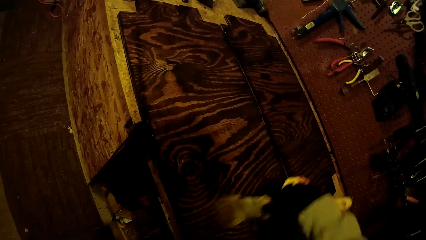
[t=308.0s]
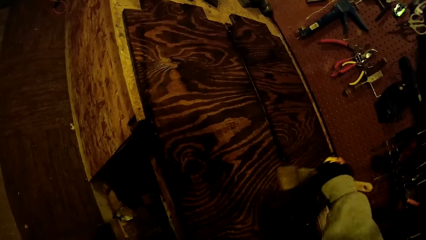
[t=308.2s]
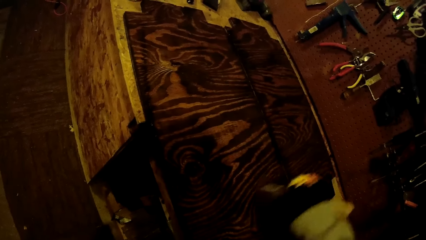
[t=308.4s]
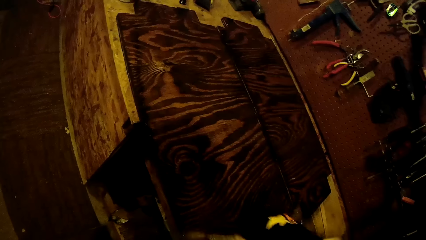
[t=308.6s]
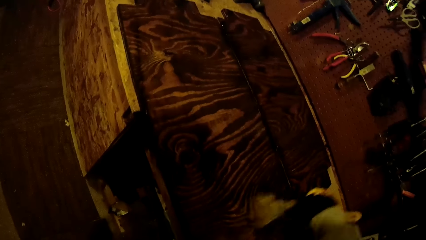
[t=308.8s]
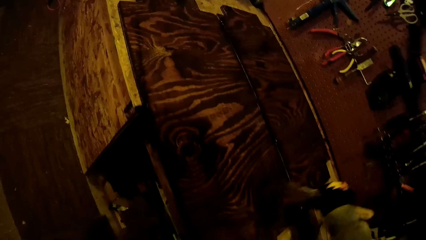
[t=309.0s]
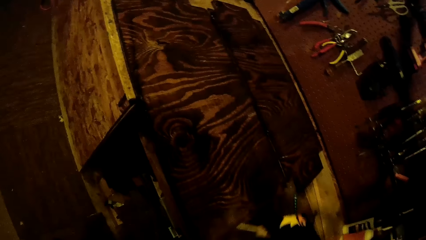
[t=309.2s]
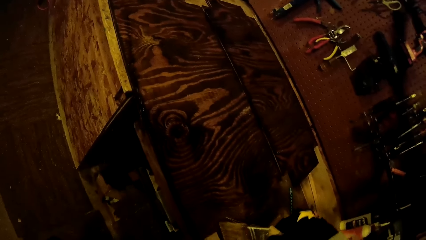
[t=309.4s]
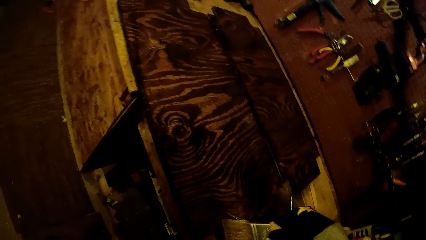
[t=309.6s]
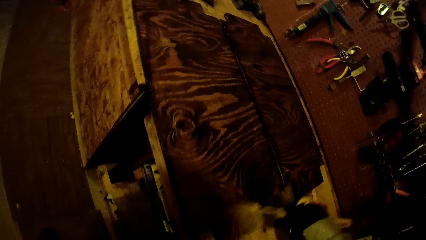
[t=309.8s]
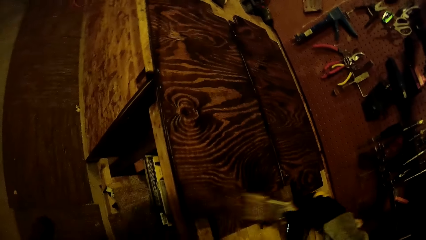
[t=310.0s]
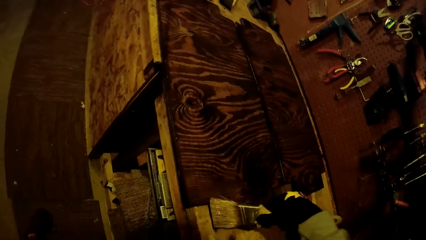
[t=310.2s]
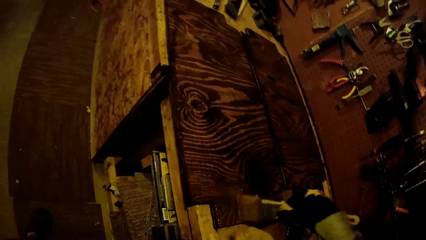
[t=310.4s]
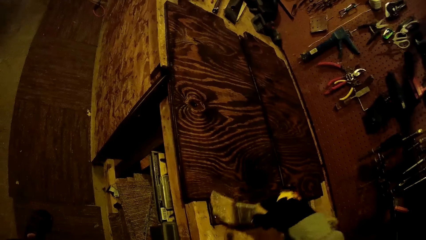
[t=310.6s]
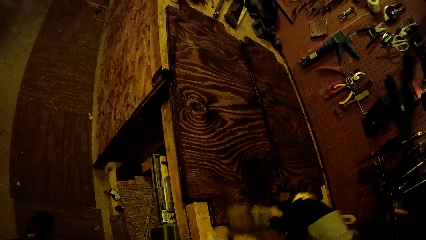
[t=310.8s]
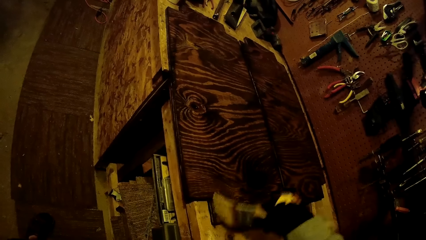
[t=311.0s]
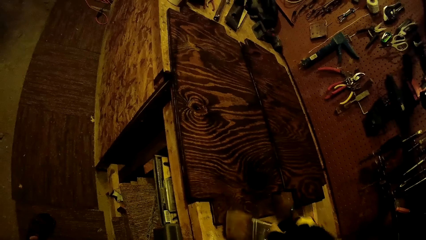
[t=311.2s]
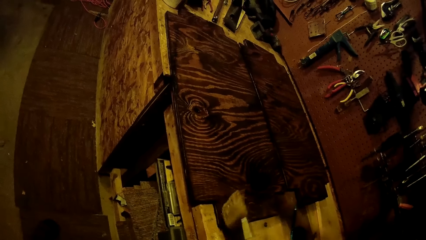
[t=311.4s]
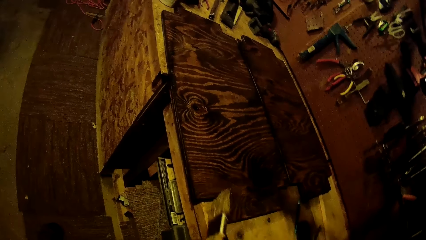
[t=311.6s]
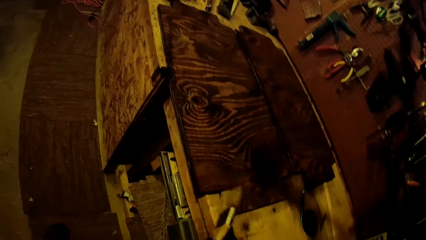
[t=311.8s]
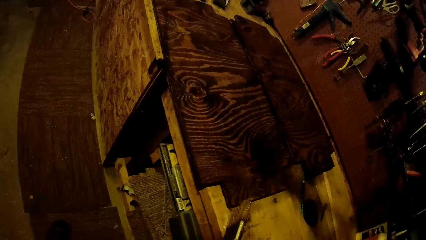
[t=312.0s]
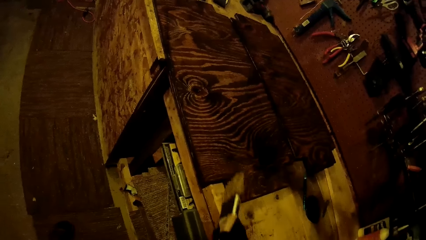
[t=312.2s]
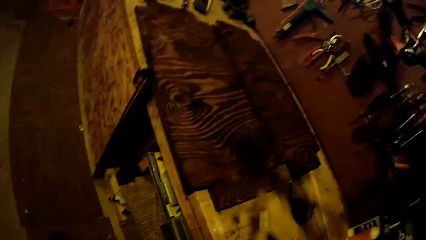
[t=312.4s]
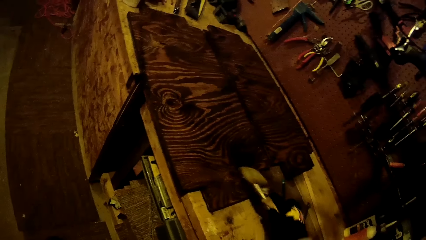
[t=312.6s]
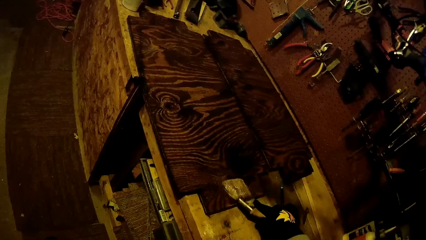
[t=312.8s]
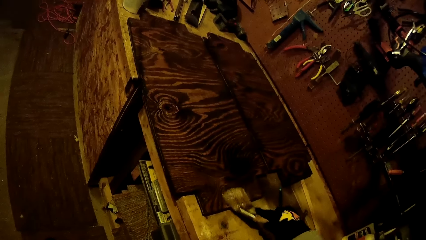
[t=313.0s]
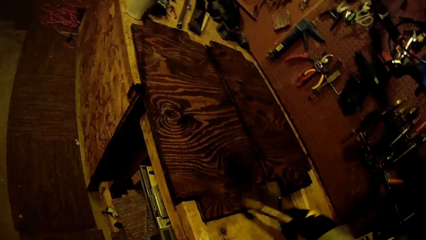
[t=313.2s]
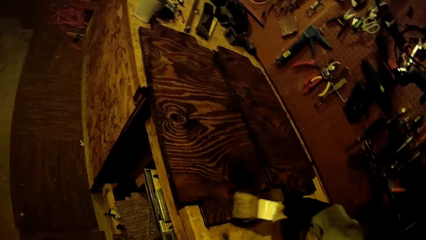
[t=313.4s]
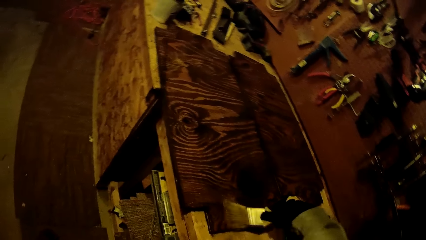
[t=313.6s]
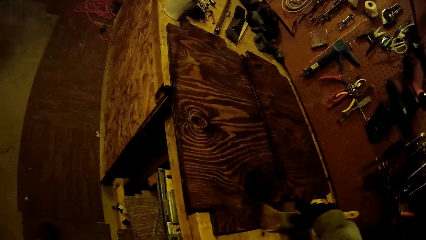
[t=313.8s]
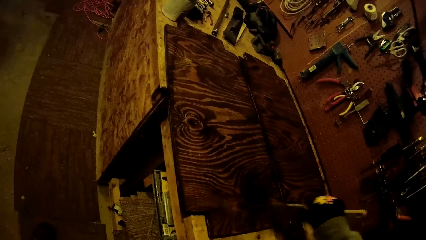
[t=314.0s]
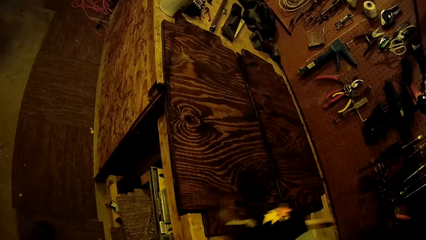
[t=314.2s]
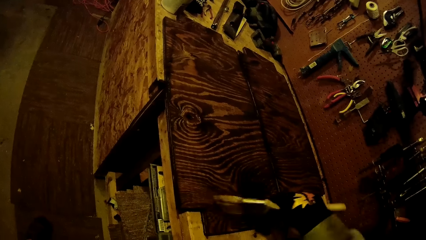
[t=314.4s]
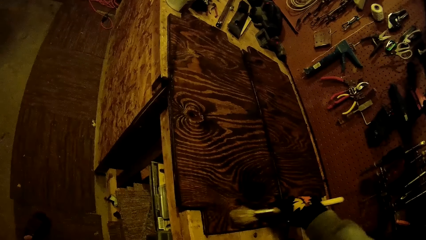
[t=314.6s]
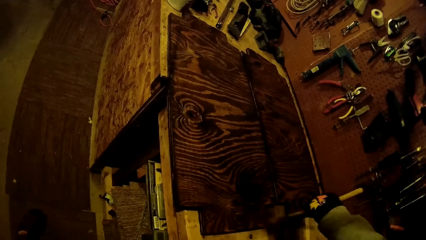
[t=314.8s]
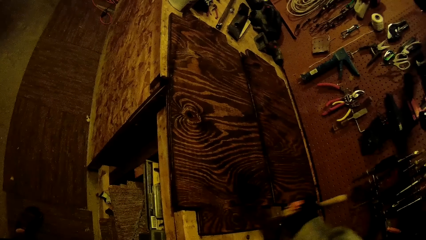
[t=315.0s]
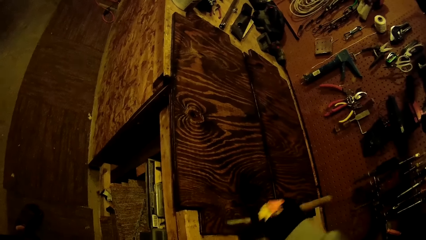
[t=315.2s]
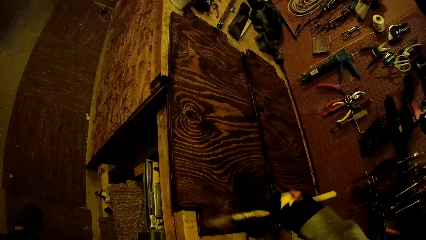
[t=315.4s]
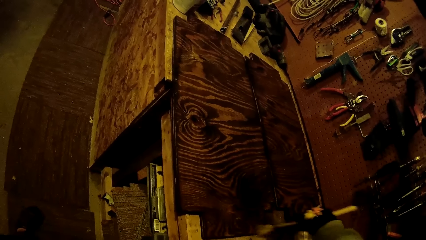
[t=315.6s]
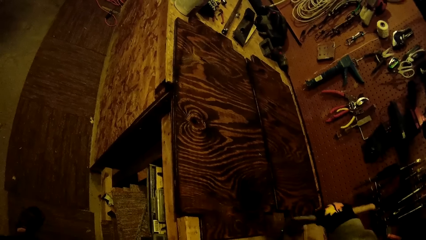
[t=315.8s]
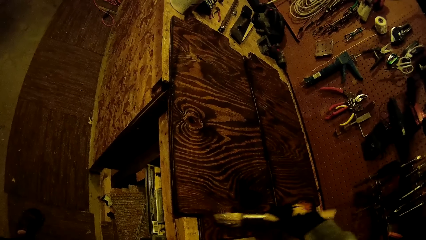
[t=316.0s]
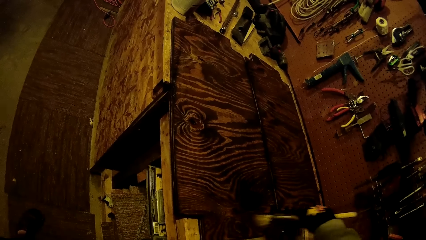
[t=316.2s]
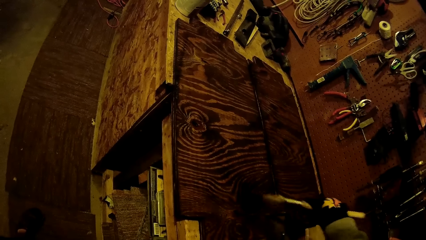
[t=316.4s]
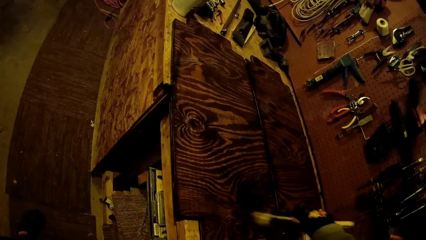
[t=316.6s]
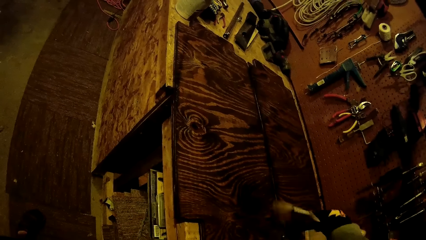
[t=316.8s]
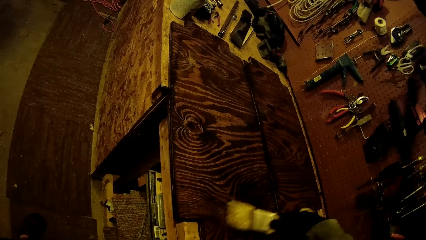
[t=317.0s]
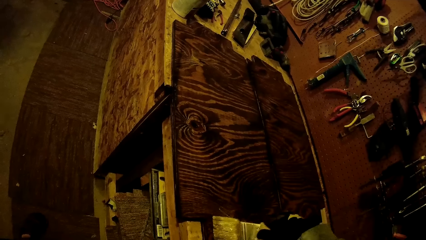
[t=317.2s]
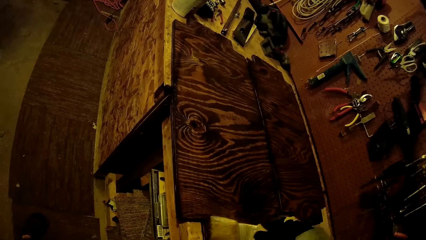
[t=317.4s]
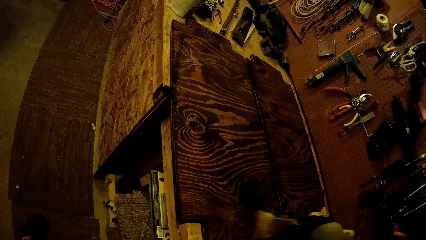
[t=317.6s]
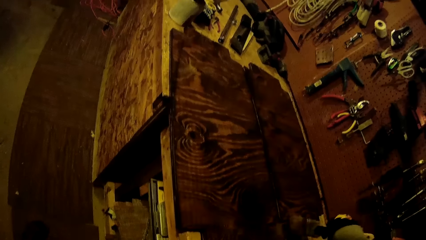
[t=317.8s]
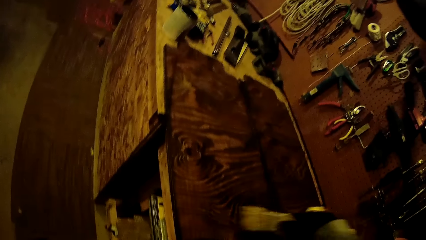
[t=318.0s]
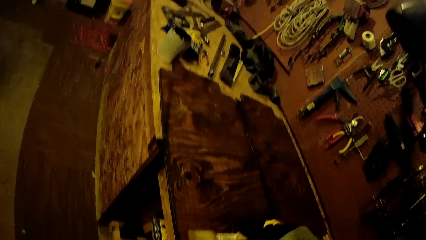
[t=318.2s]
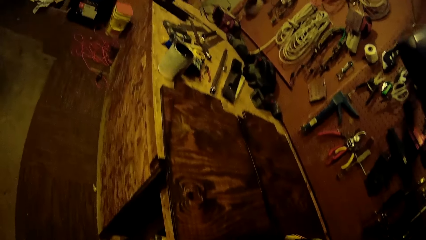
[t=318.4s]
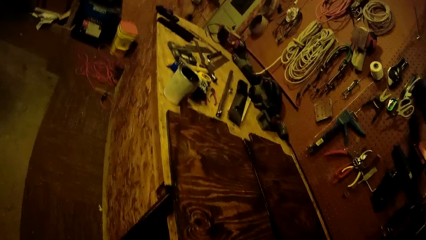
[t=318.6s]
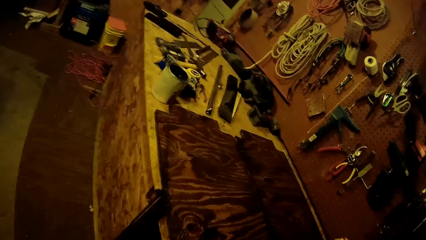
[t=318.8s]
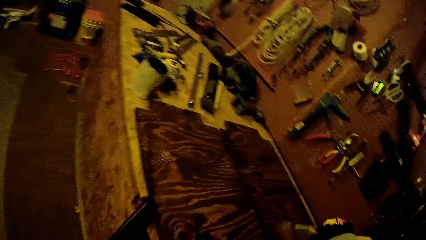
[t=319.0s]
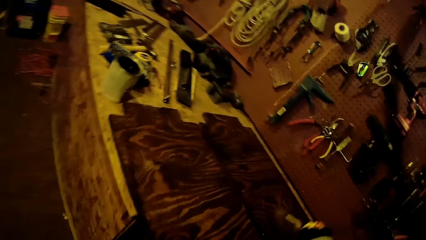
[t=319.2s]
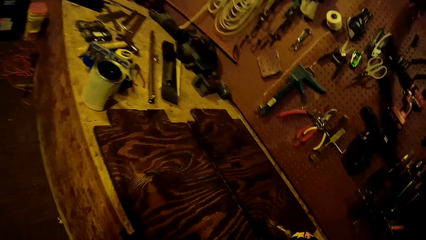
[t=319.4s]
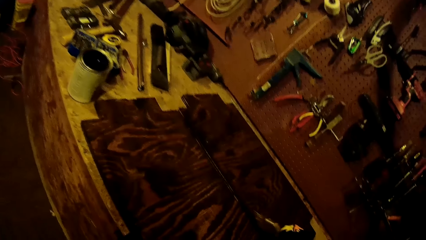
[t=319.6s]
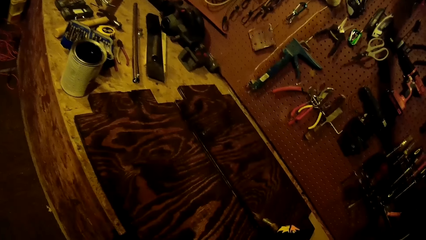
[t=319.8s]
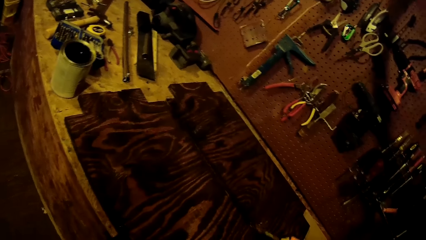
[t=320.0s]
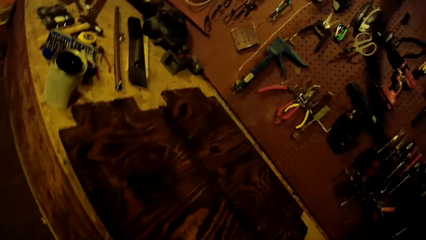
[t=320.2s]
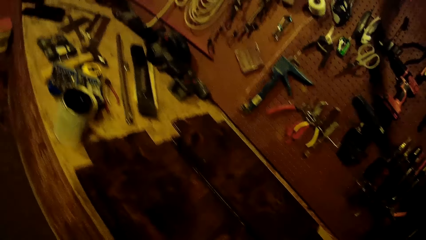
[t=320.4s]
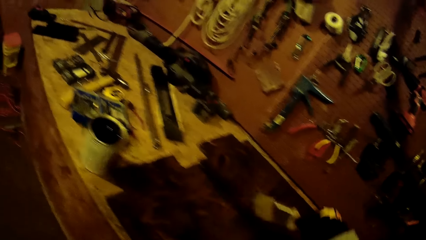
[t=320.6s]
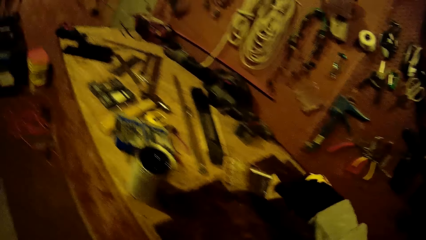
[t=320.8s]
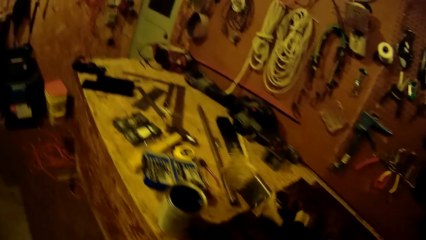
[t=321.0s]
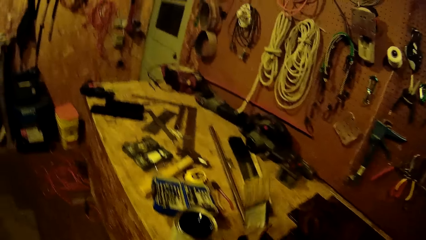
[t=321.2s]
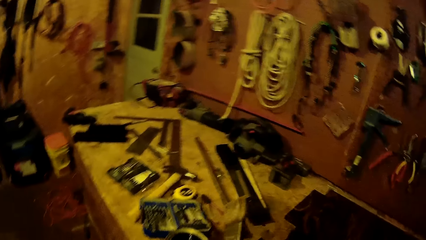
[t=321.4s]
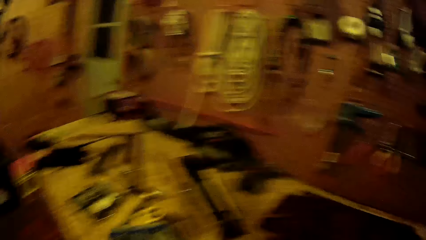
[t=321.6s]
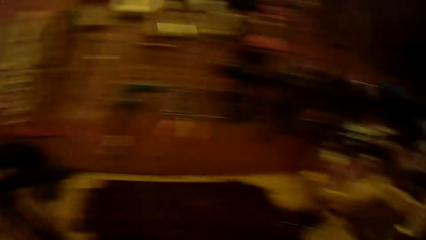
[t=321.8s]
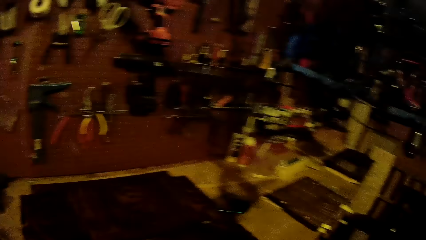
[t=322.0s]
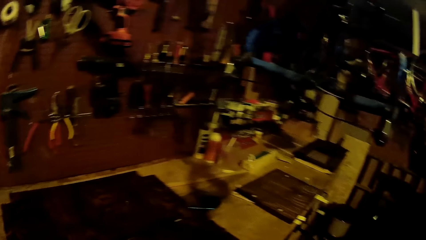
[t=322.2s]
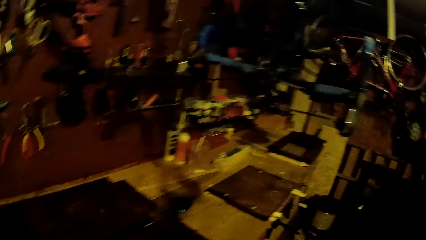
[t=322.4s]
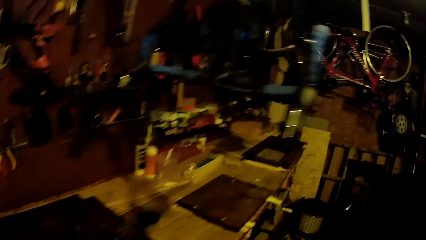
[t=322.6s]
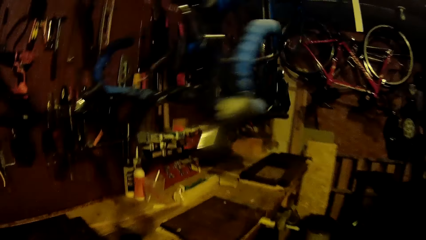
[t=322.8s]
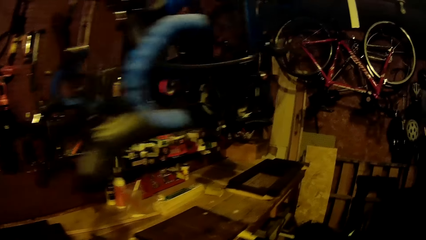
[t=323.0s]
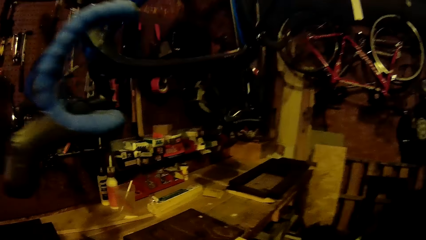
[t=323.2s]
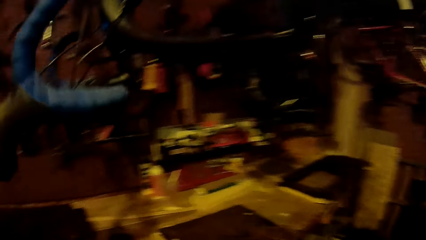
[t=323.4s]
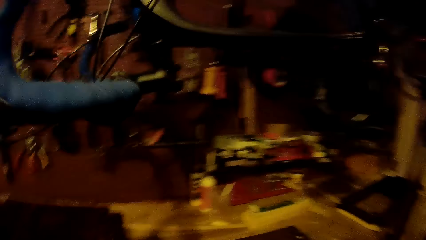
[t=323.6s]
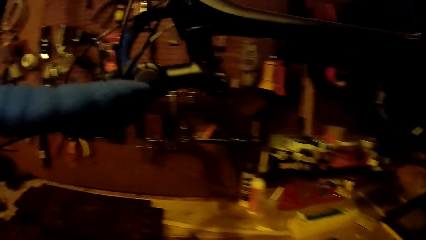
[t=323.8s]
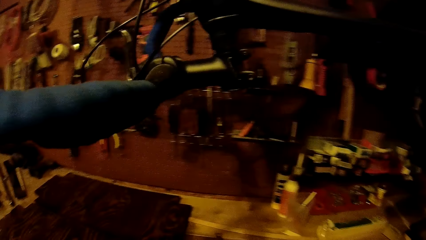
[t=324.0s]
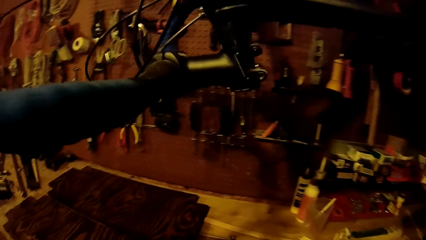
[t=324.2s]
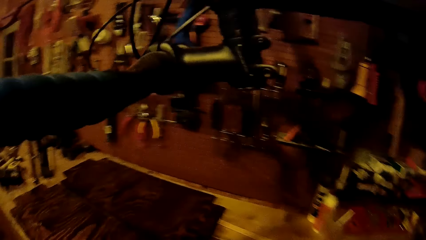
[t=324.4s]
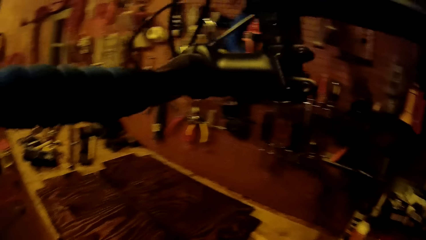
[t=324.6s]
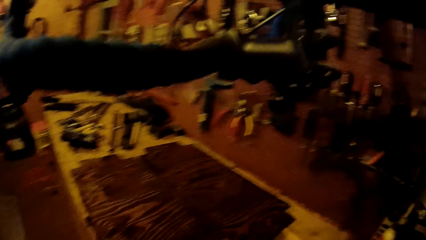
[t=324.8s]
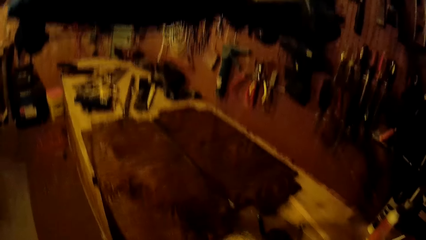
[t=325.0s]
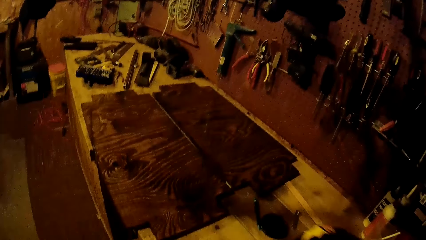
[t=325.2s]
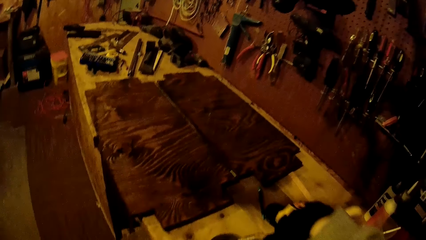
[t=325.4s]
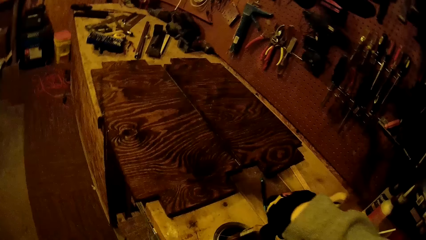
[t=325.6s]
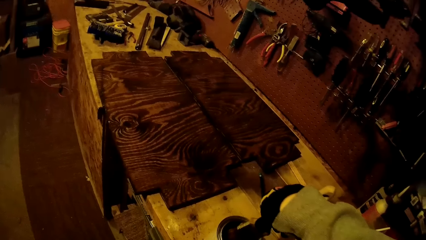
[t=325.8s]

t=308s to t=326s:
The camera wearer walks to the other piece of wood. He carries the wood stain with his gloved right hand towards a plank on the work table. He drops the wood stain on the work table.
